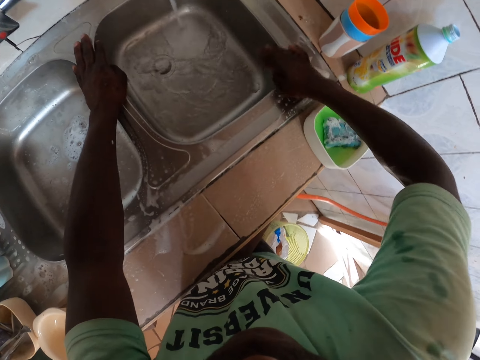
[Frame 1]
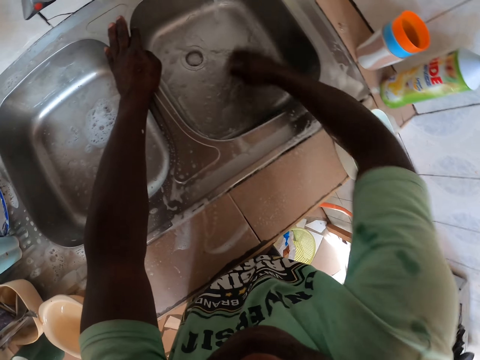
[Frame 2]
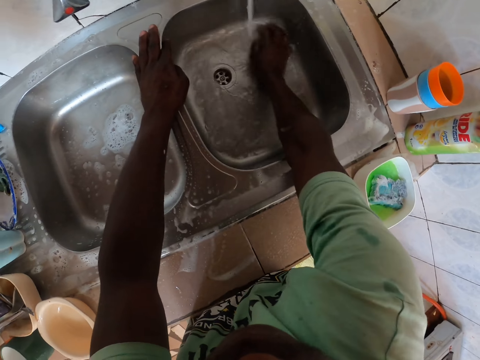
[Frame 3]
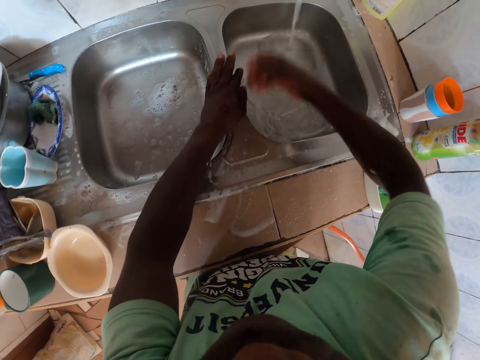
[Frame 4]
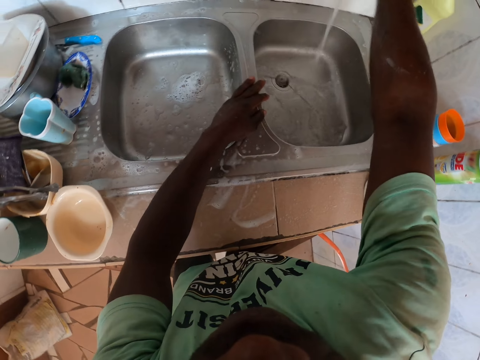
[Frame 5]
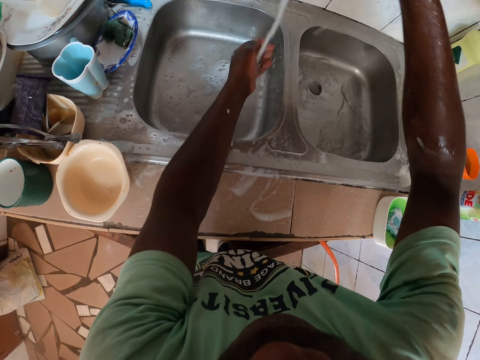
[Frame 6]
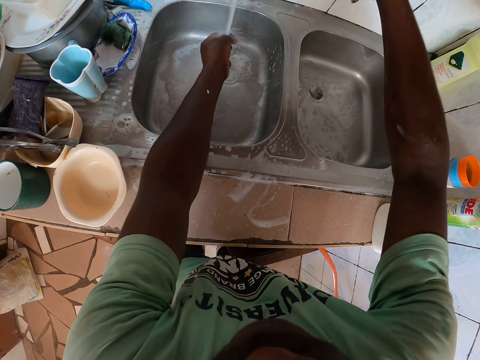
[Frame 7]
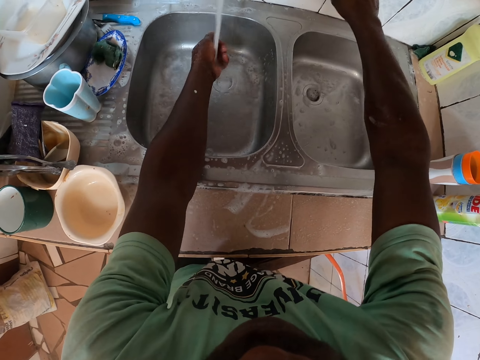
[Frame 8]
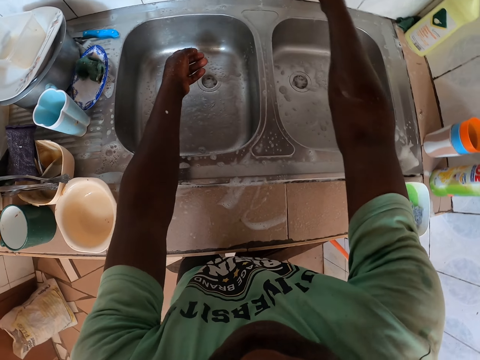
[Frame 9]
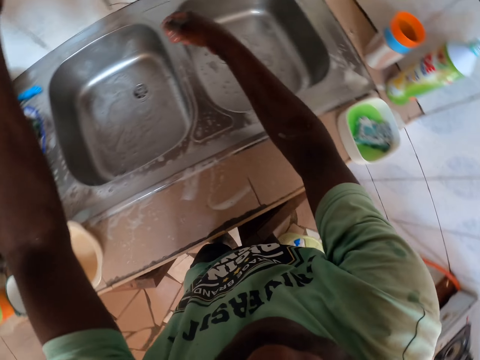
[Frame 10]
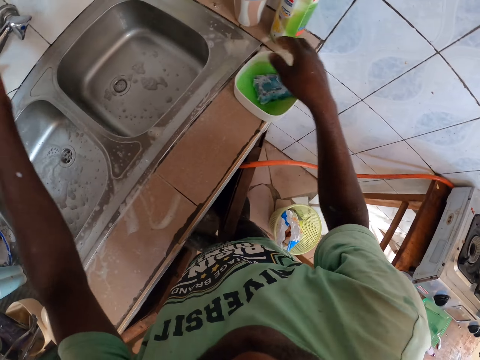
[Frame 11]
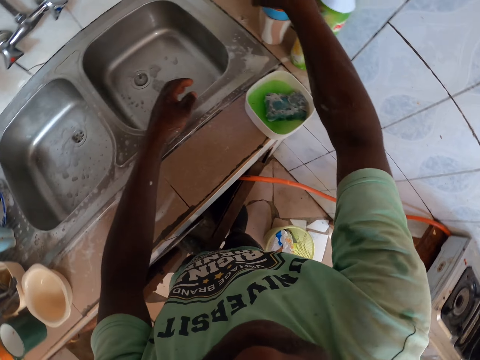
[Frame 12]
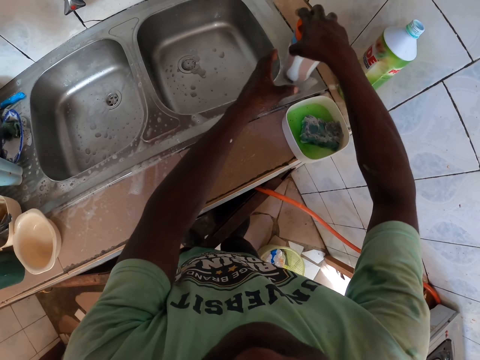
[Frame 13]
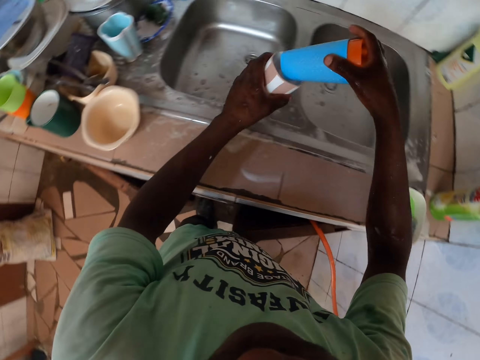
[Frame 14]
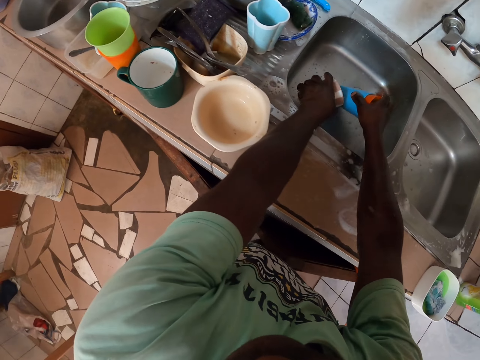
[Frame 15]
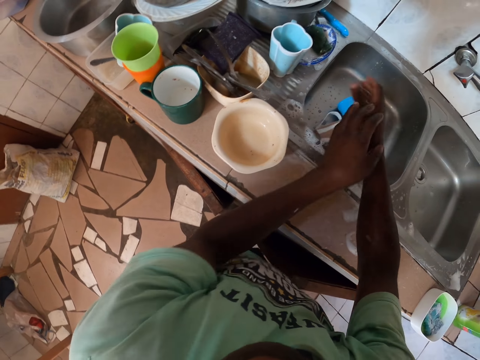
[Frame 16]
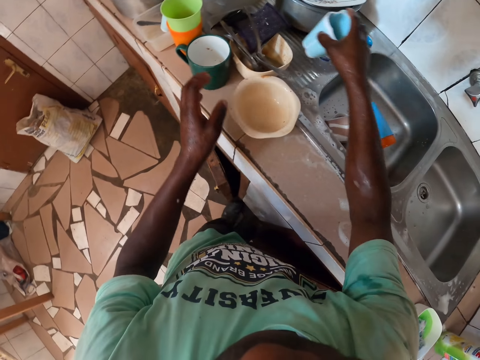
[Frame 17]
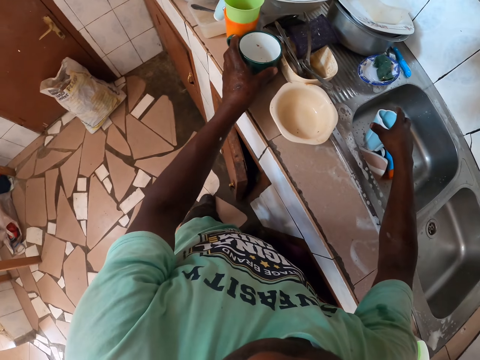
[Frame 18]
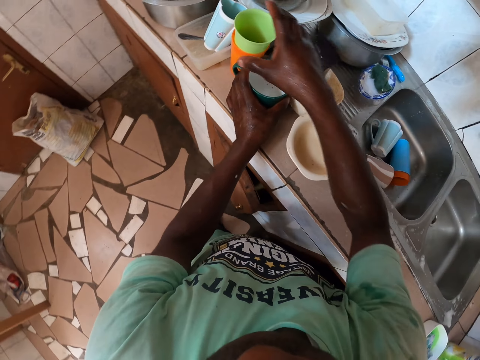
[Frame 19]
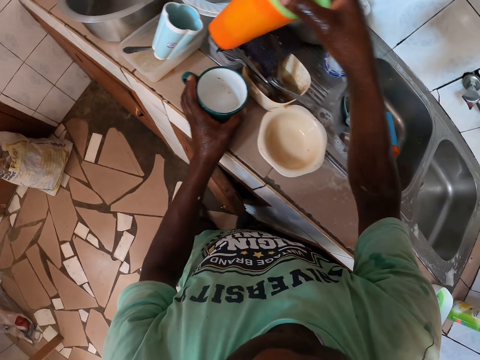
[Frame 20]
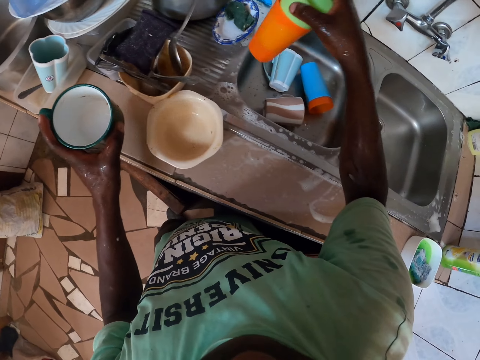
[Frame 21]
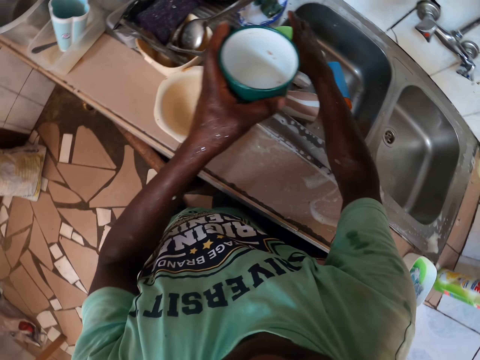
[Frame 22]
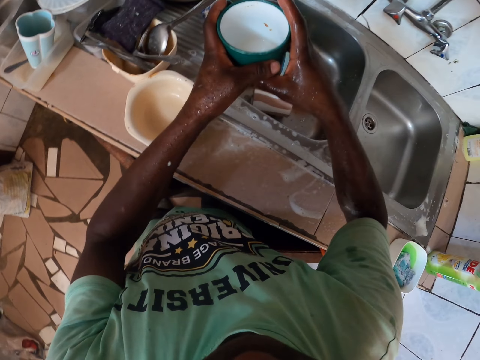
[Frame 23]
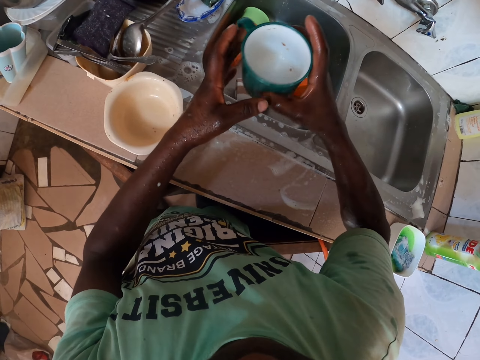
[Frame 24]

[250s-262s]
The camera wearer rotates the tap. They turn the tap off. They stretch the hands. They pick up the glasses. They put the utensils into the sink.
